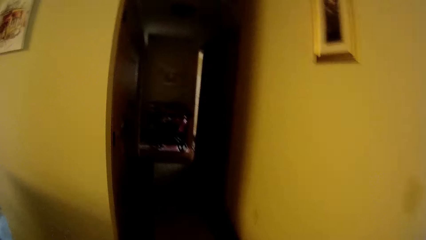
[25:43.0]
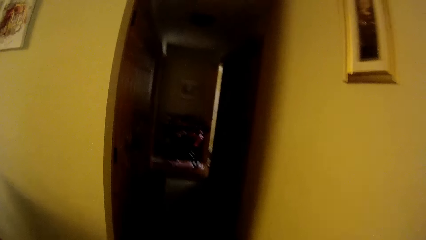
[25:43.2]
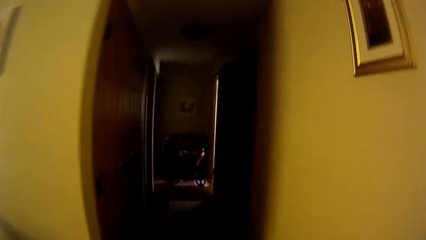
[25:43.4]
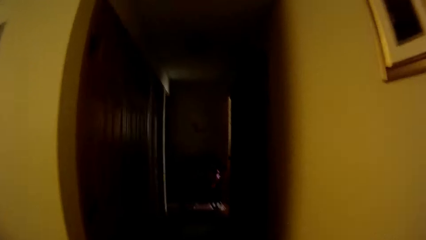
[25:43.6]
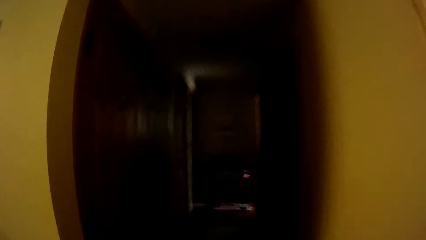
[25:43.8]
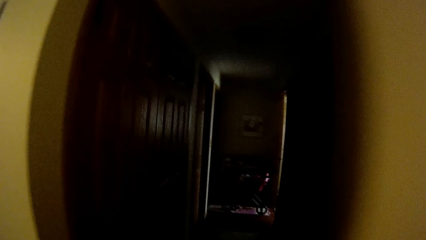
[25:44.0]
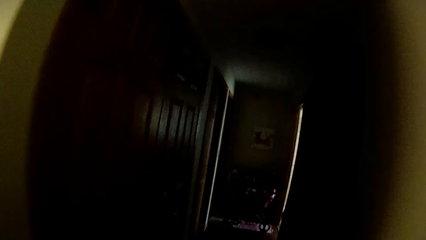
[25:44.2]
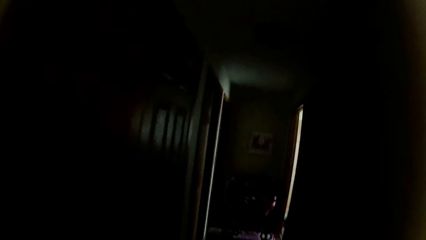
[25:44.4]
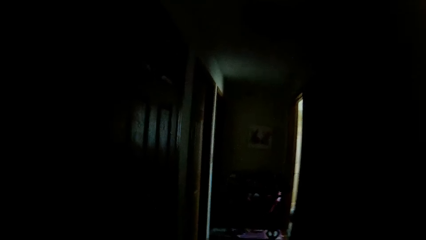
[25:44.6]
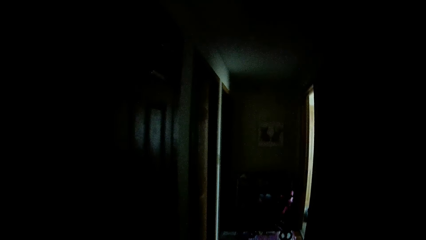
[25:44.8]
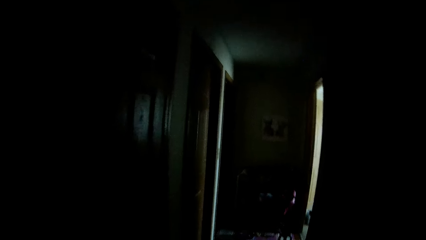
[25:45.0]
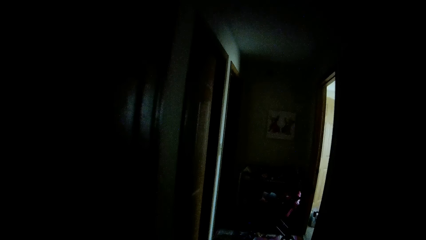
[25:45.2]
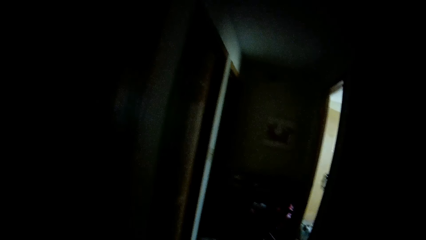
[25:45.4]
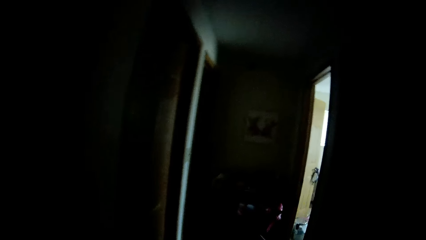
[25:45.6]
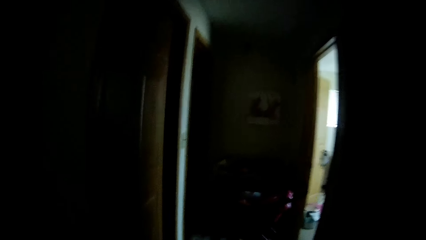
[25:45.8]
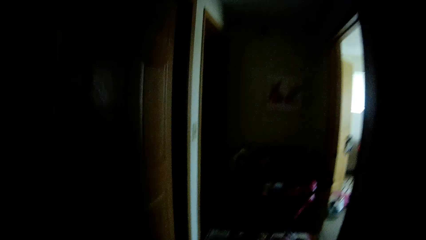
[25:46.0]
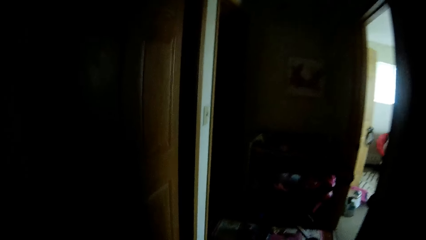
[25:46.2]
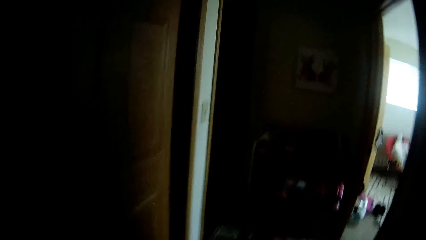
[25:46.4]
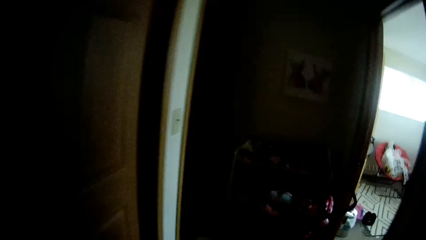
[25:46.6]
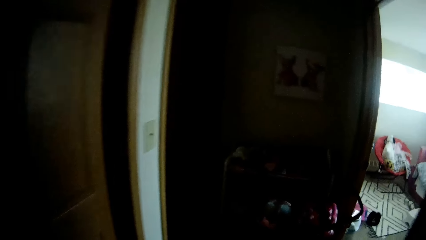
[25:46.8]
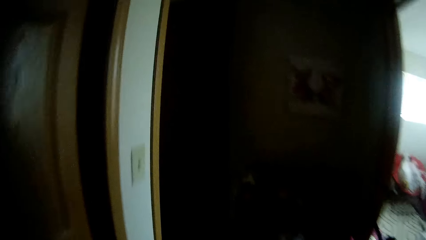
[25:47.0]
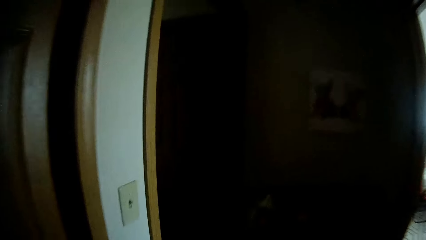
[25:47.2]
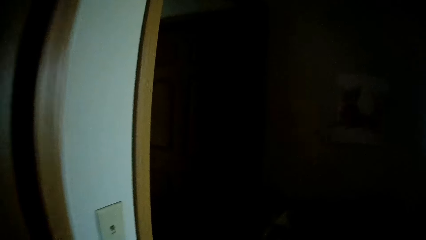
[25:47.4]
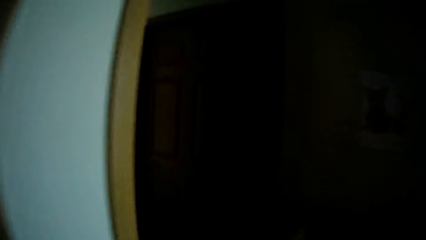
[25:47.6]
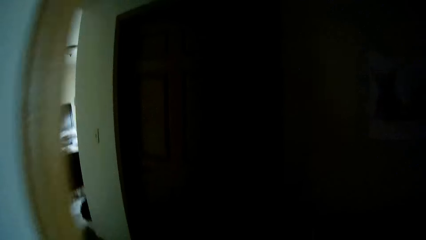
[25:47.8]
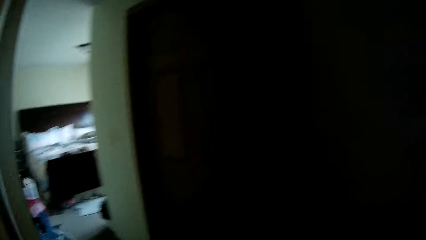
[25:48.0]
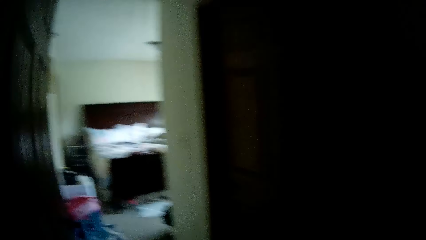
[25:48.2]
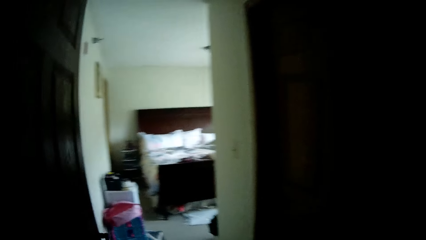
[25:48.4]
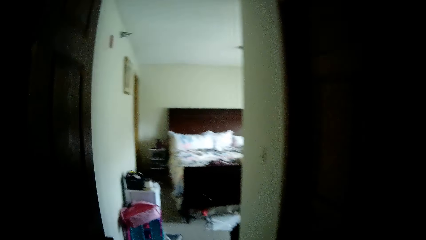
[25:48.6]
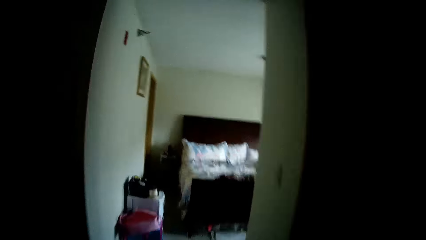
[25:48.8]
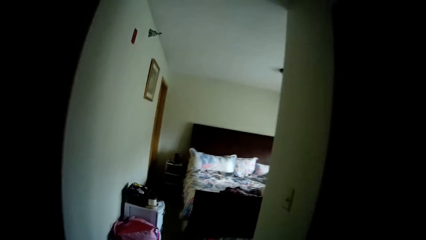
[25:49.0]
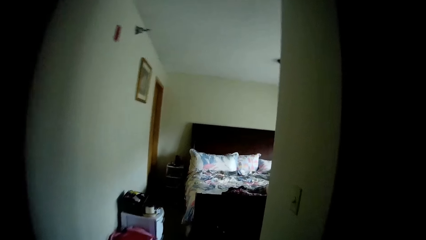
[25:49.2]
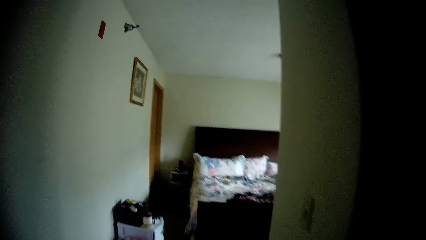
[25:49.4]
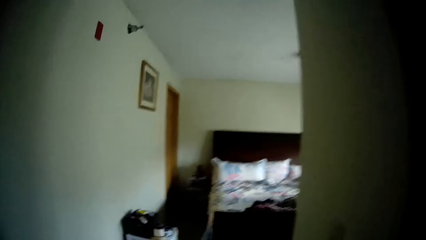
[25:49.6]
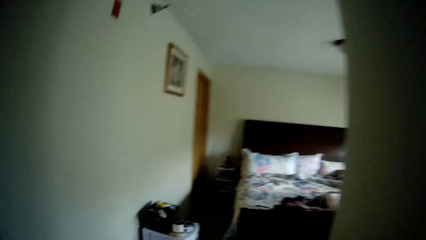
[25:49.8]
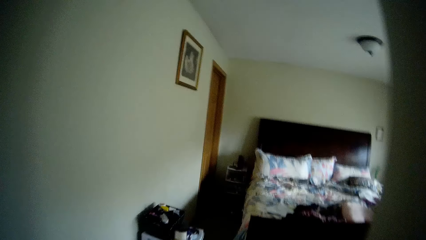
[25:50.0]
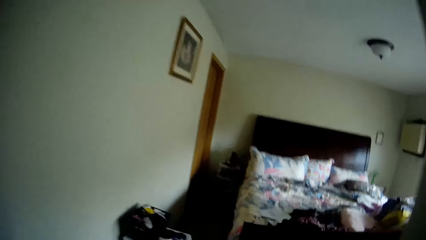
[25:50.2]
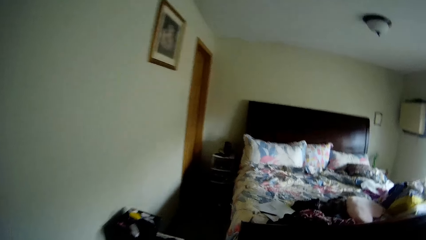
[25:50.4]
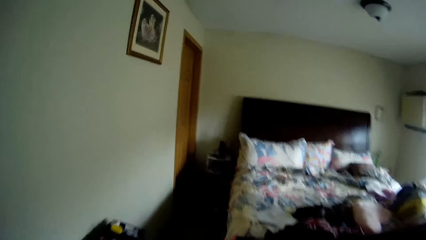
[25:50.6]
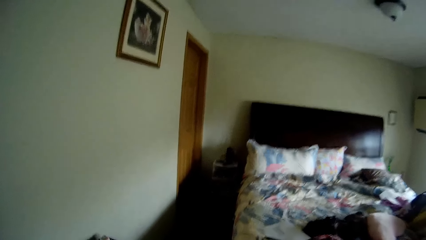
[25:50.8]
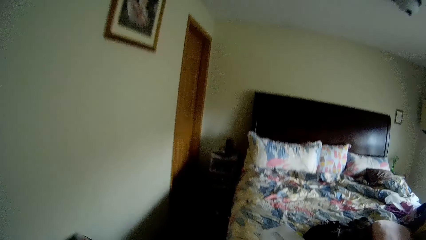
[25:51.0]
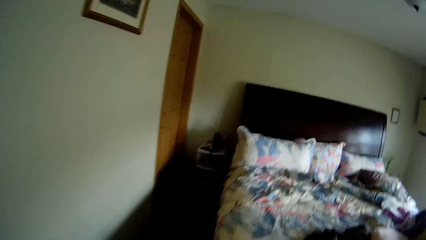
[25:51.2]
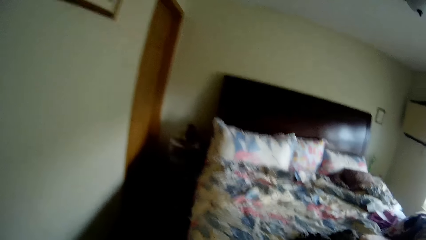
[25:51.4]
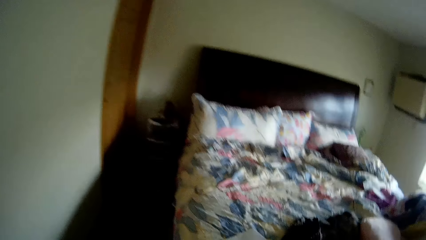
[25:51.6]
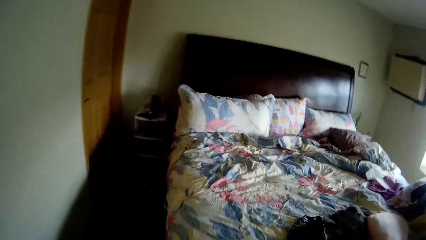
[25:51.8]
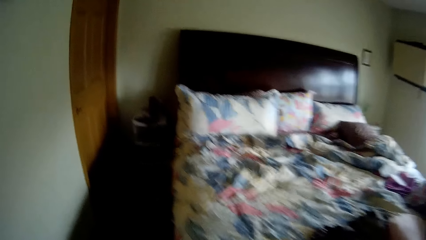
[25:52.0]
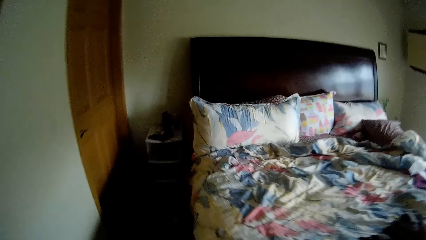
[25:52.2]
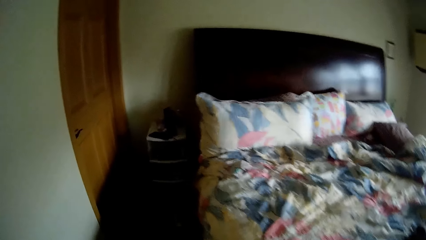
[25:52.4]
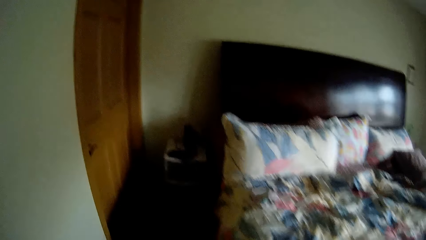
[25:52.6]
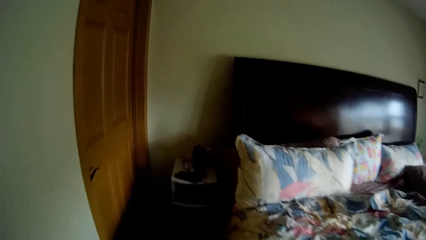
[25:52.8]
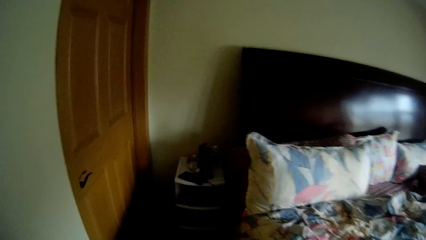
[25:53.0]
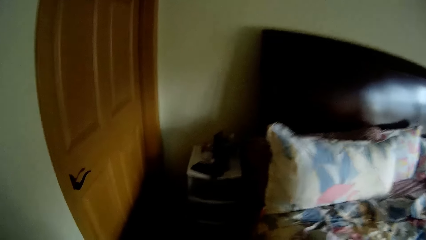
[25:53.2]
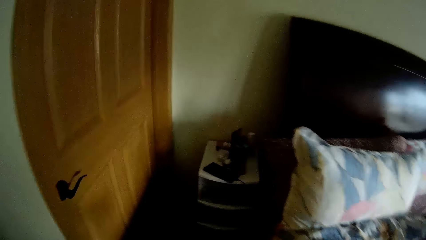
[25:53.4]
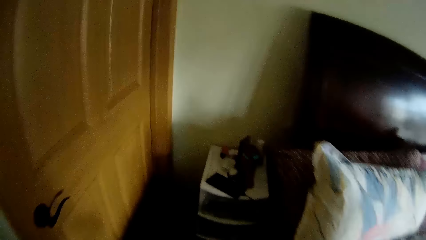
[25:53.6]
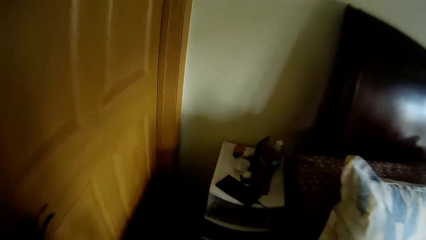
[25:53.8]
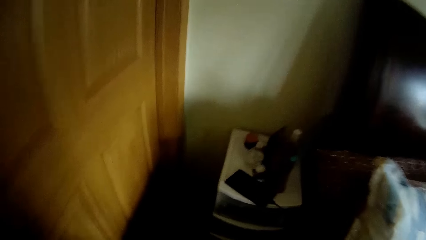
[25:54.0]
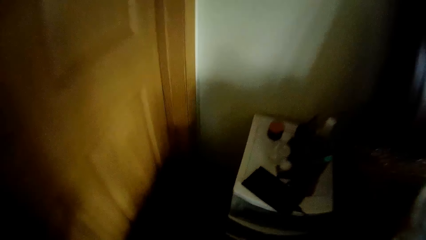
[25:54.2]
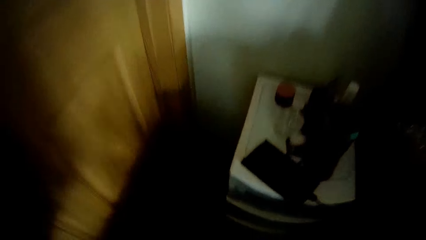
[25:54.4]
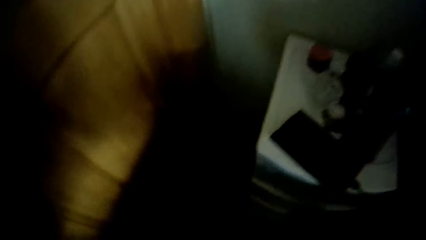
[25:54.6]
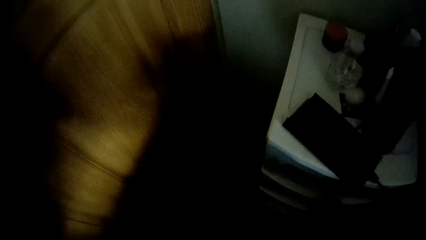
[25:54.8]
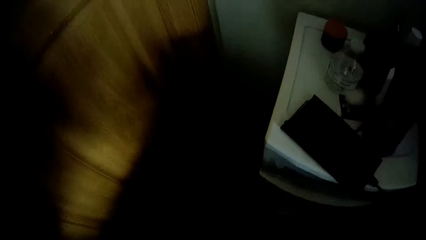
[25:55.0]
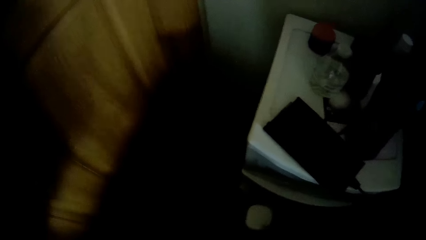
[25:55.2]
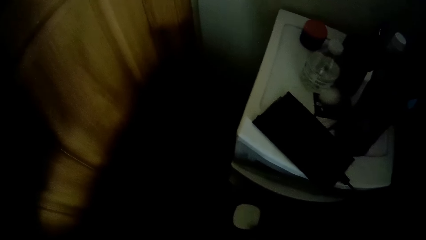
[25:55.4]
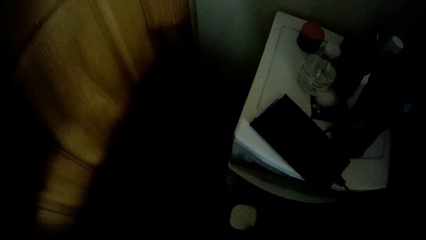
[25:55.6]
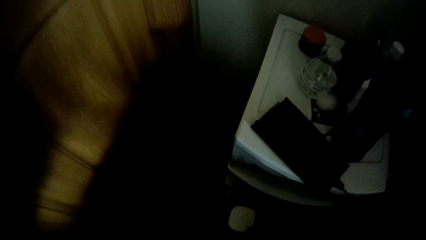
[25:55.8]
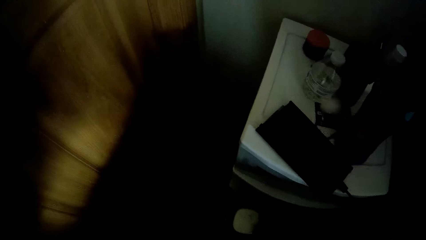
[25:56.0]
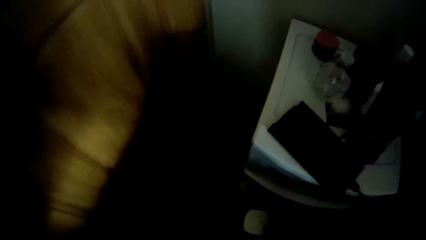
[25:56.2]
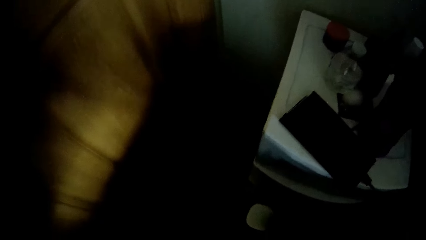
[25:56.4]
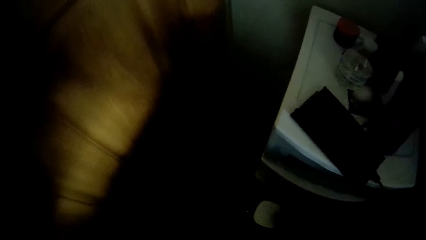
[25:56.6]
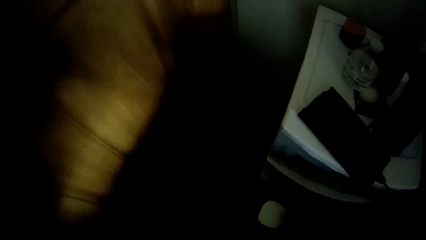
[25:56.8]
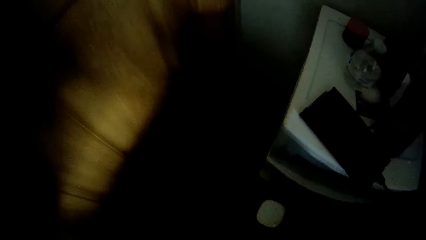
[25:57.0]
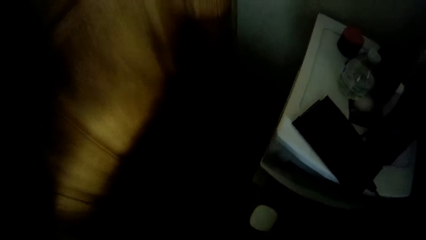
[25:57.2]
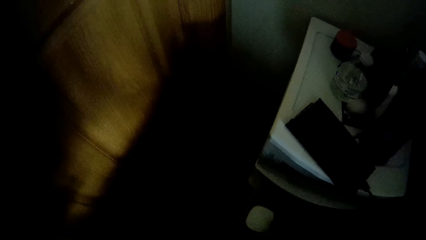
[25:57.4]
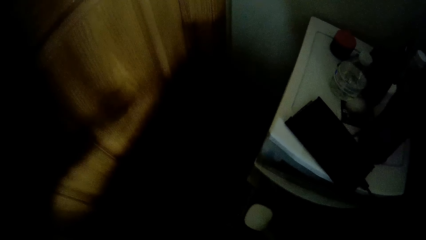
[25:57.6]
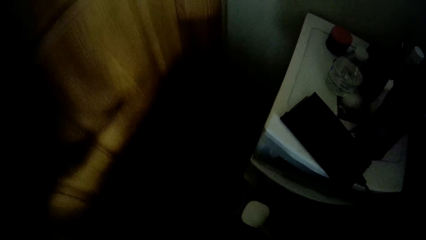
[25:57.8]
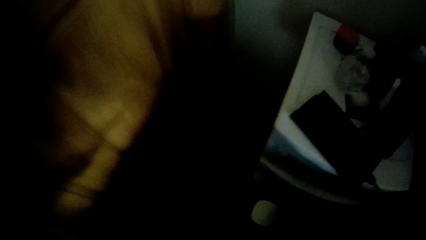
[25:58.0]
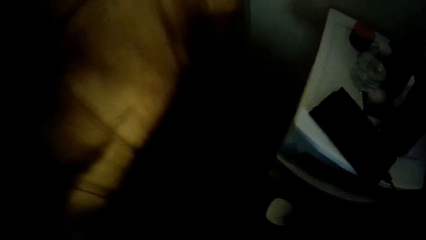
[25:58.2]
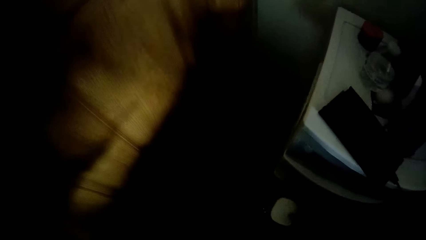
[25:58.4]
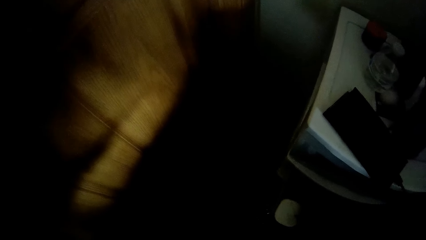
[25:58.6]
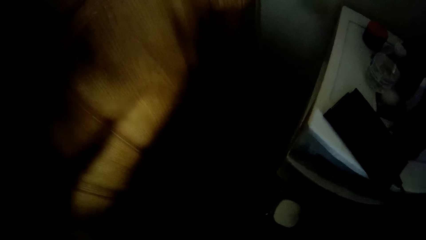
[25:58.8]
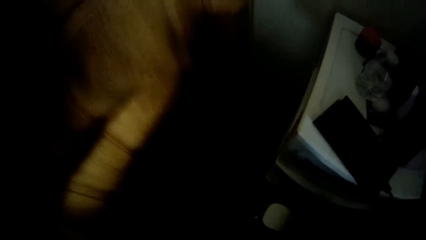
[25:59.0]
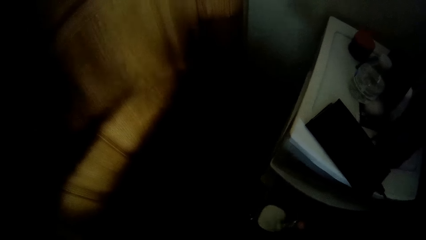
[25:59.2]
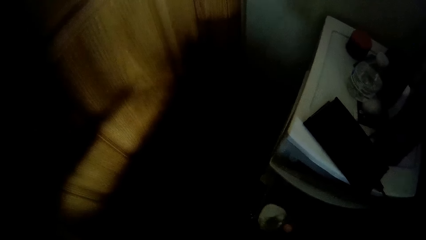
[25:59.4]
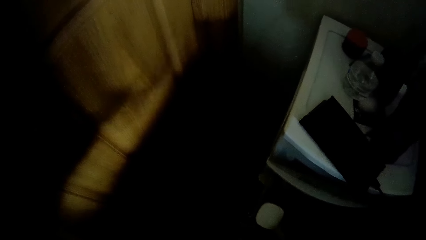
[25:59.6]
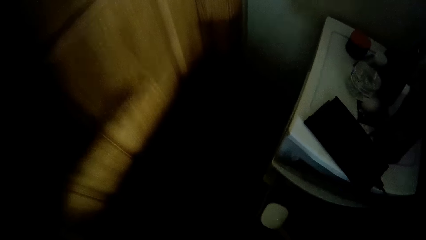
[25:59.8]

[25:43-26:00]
The camera wearer enters the bedroom. She pulls out a cupboard drawer with her right hand.
